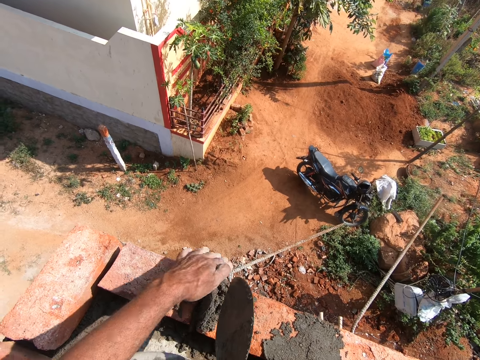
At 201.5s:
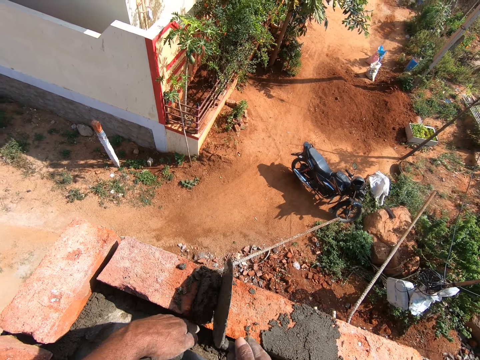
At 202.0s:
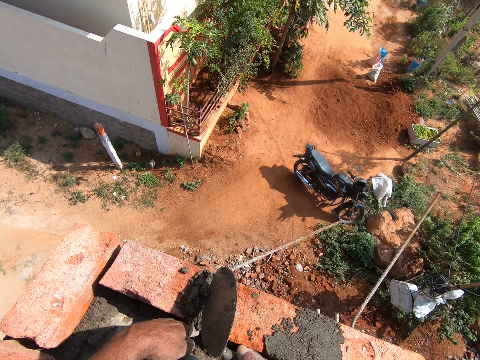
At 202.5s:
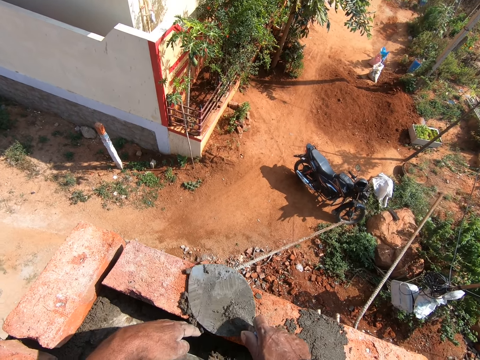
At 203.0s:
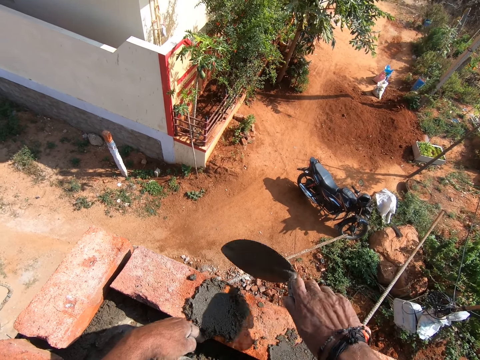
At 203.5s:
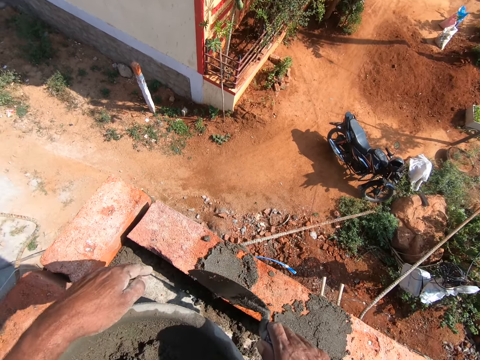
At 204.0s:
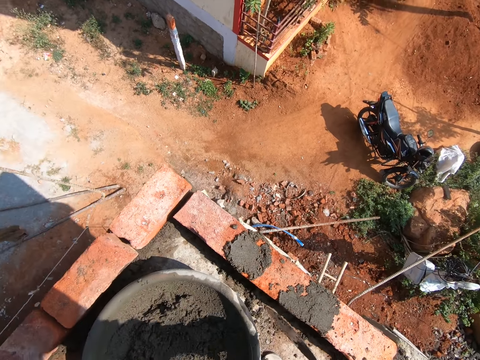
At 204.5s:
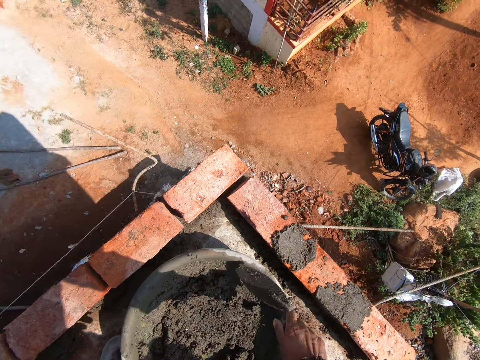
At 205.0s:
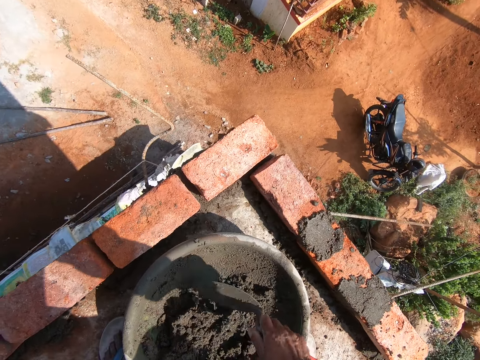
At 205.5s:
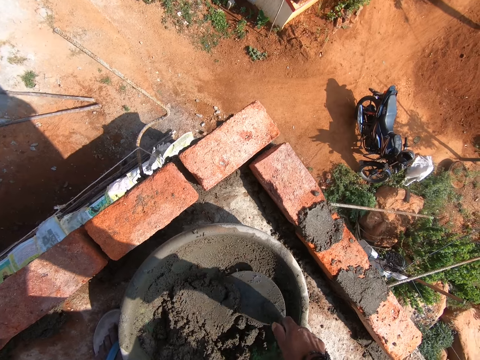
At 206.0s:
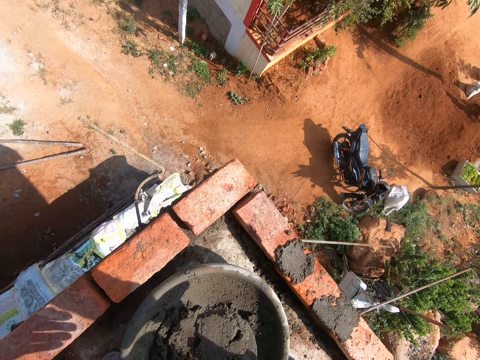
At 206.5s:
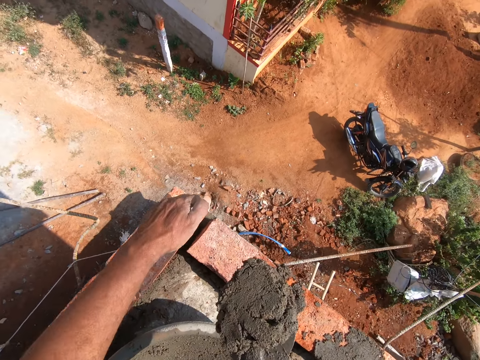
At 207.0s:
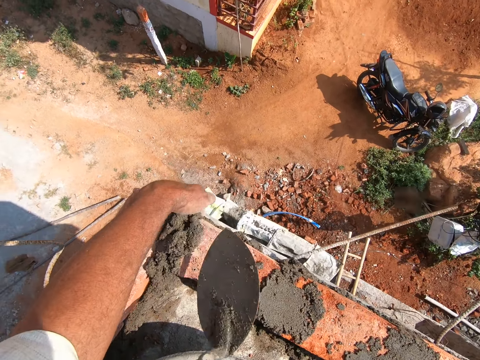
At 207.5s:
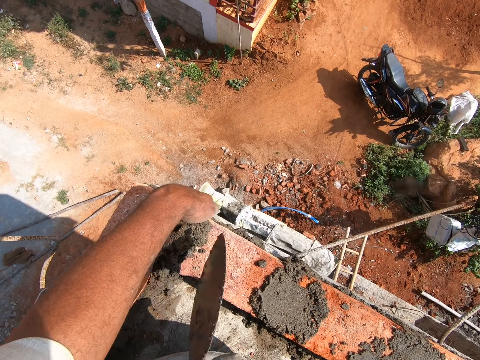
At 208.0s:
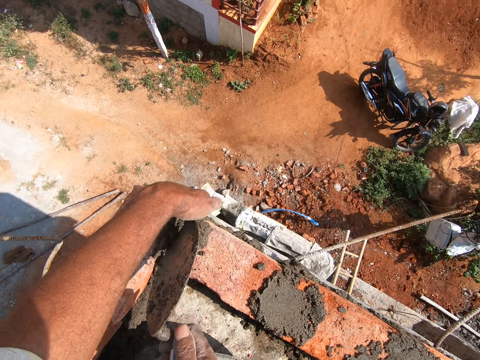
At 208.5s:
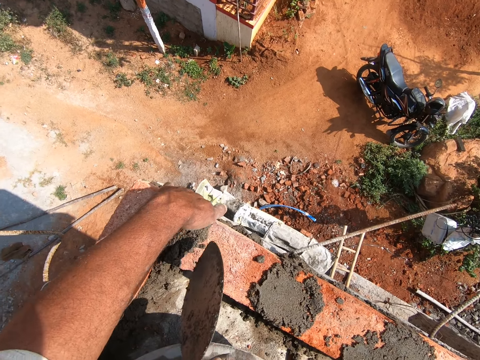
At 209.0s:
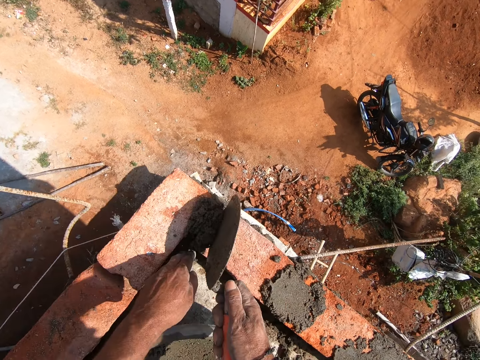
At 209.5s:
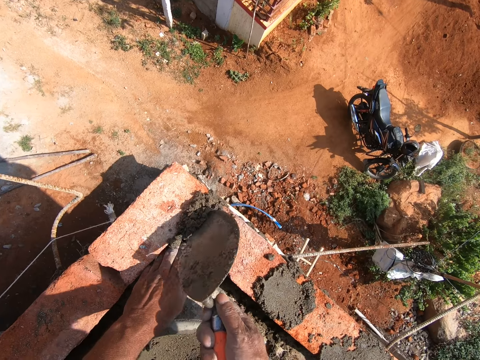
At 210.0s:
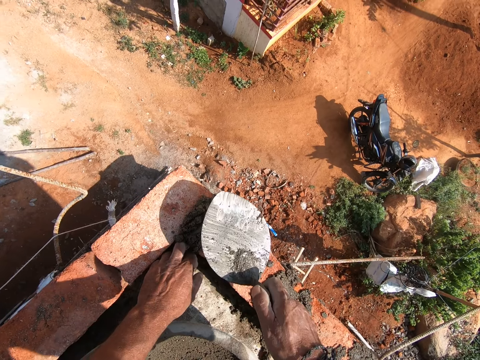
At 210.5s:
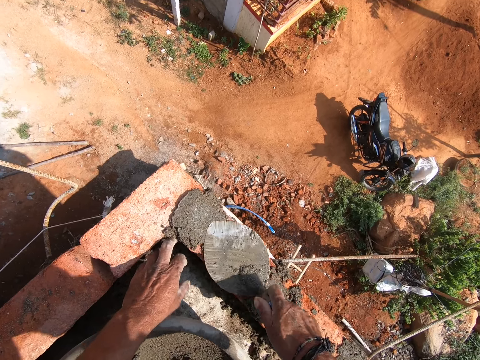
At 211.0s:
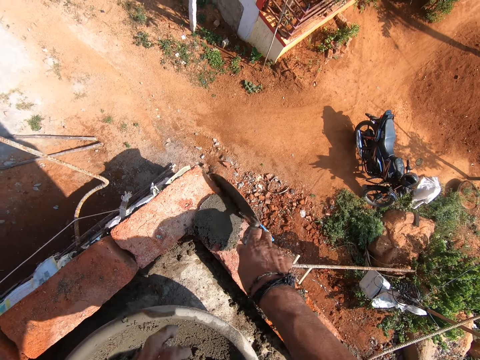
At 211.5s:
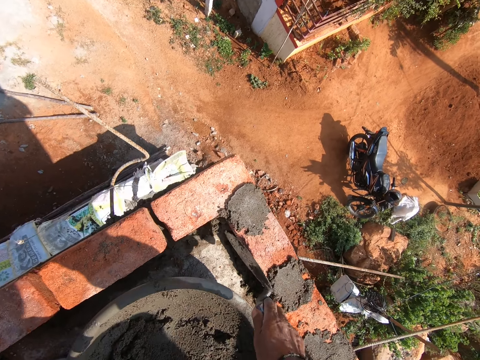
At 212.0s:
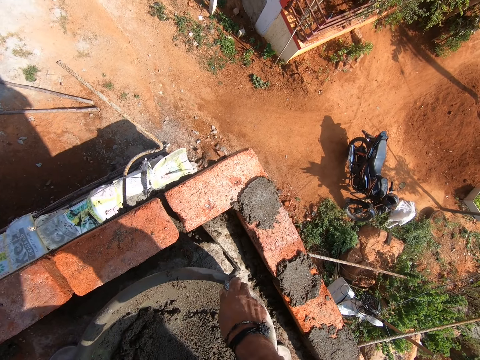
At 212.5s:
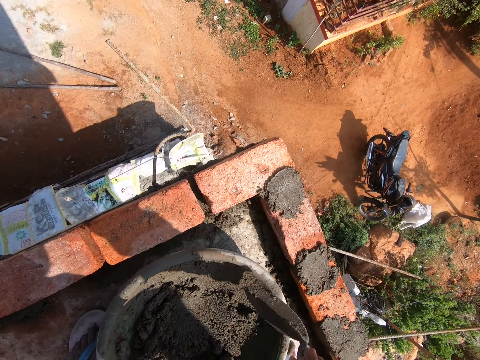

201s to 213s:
The camera wearer moves their hand back. They spread the cement. They mix the concrete with the trowel. They move the trowel in the cement. They fetch concrete with the trowel. They place the concrete between the bricks. They hold the brick. They press the cement. They move their hand up. They spread the concrete with the trowel.

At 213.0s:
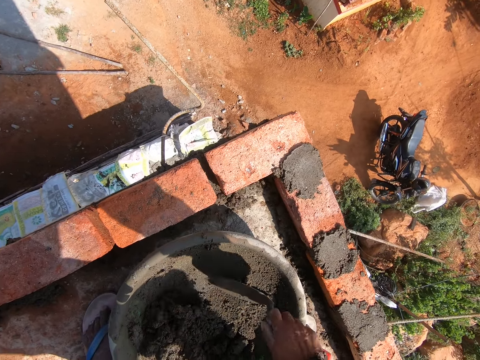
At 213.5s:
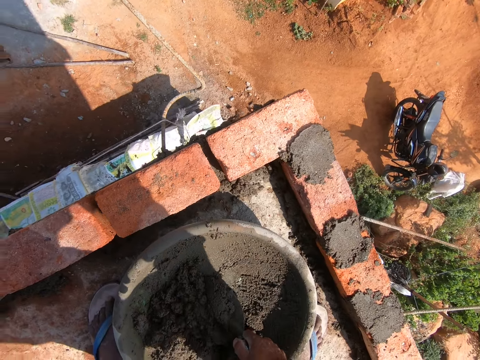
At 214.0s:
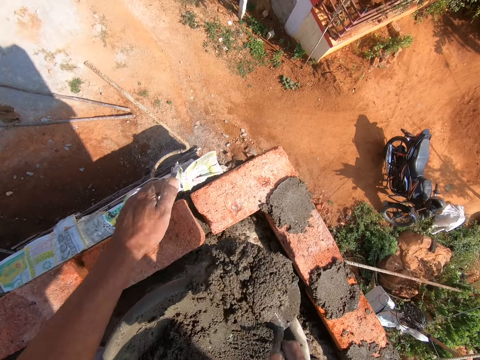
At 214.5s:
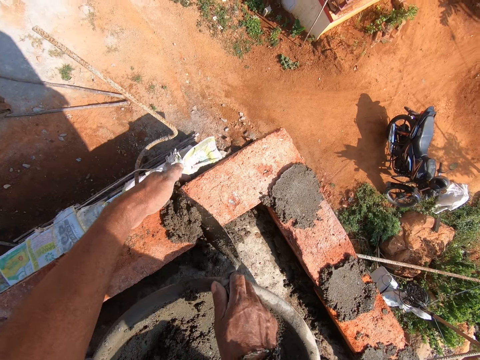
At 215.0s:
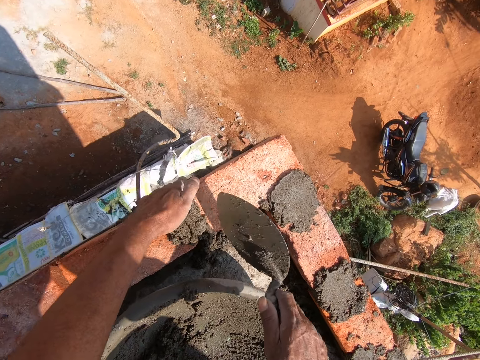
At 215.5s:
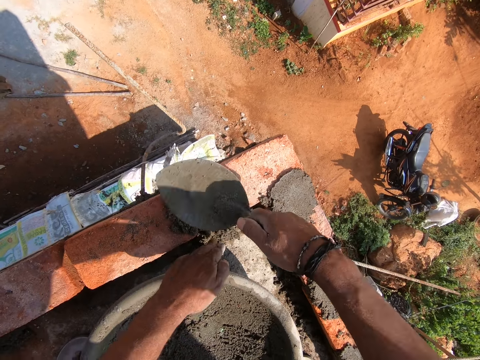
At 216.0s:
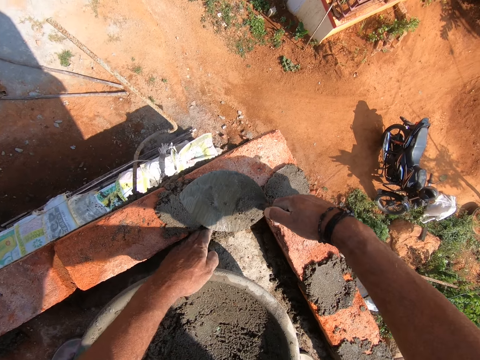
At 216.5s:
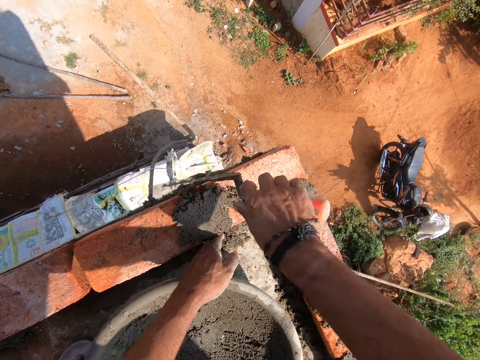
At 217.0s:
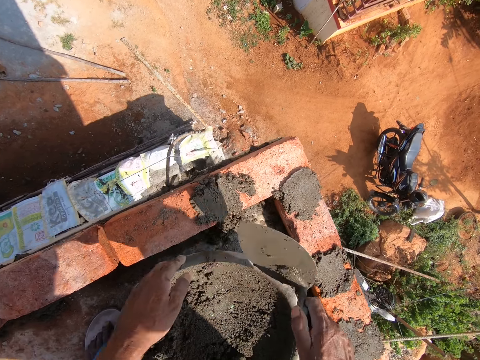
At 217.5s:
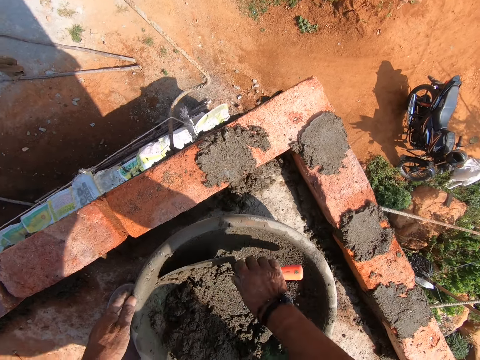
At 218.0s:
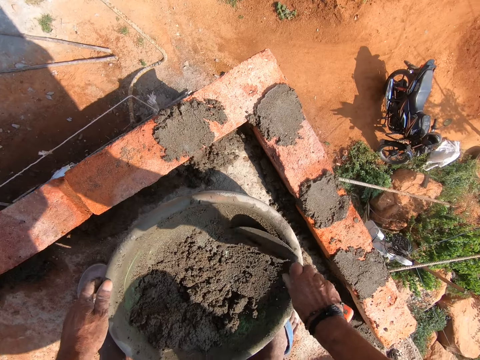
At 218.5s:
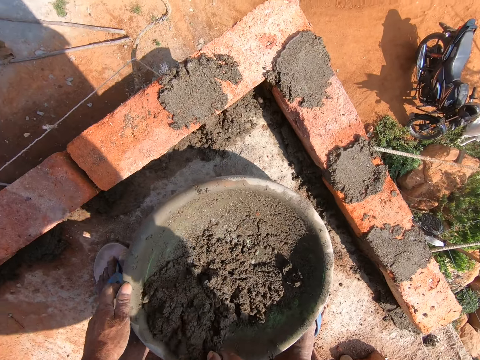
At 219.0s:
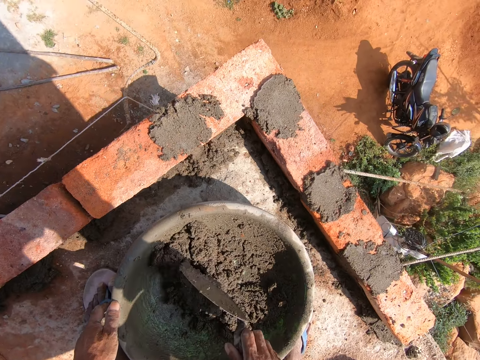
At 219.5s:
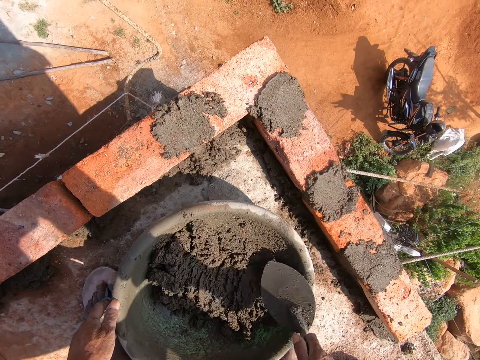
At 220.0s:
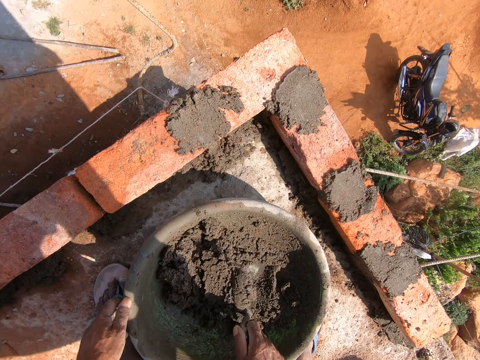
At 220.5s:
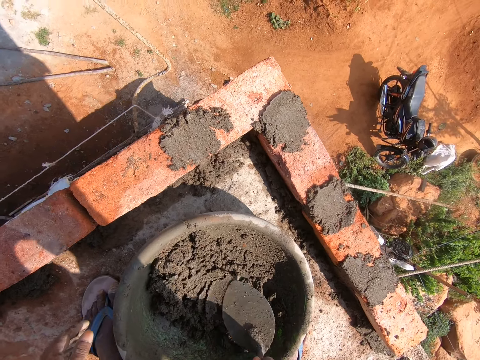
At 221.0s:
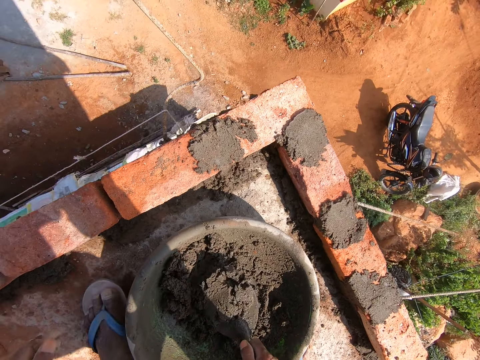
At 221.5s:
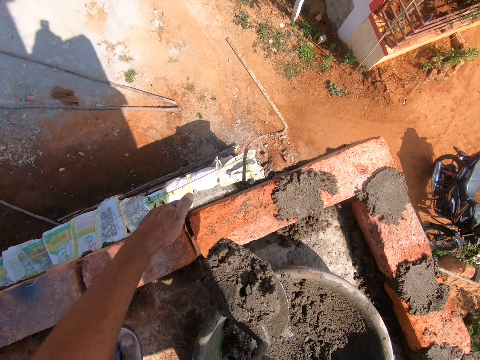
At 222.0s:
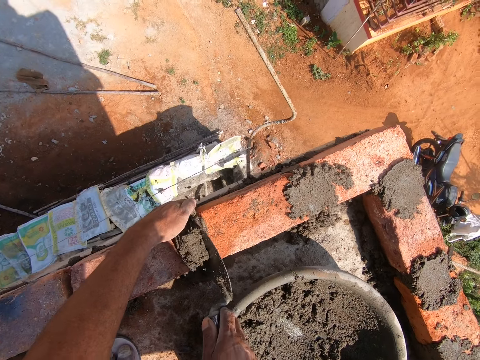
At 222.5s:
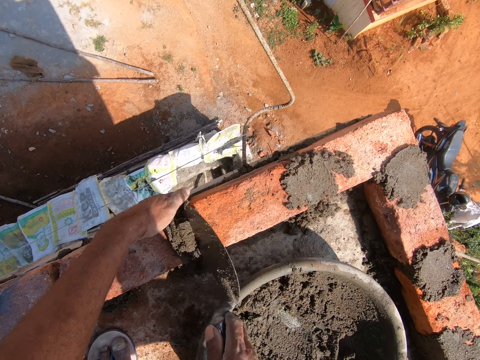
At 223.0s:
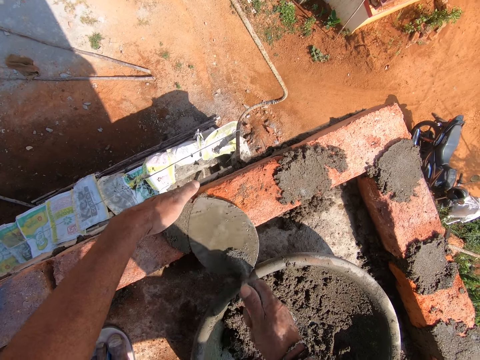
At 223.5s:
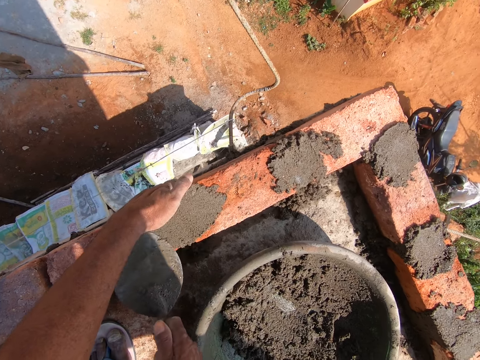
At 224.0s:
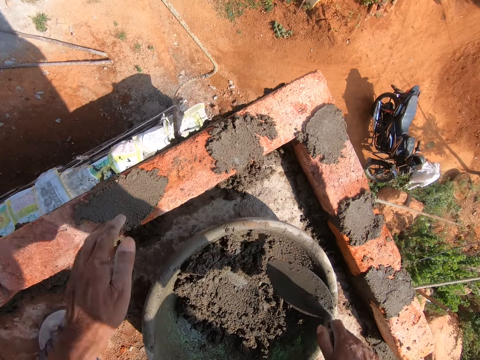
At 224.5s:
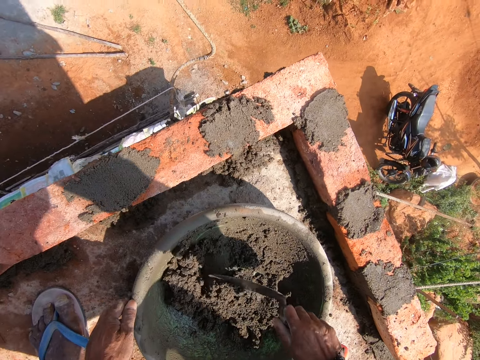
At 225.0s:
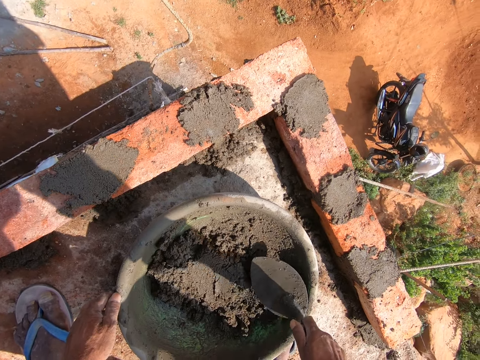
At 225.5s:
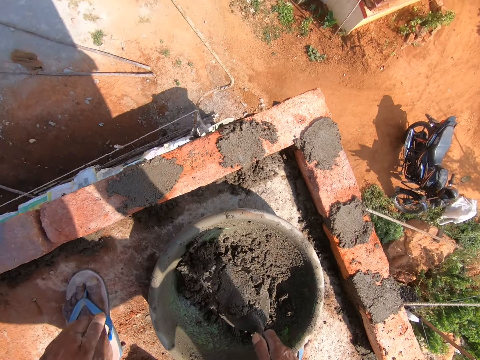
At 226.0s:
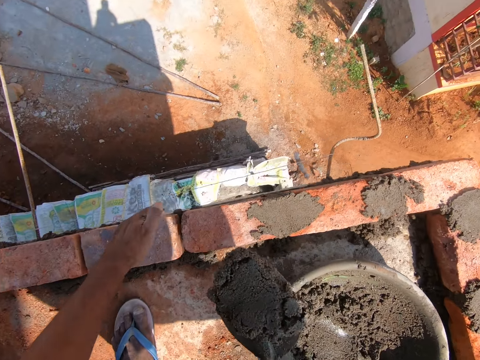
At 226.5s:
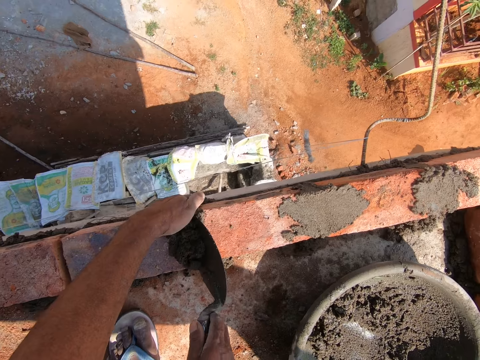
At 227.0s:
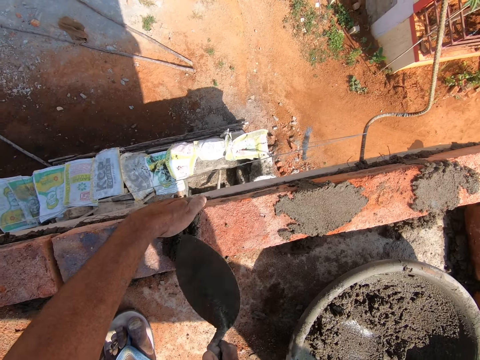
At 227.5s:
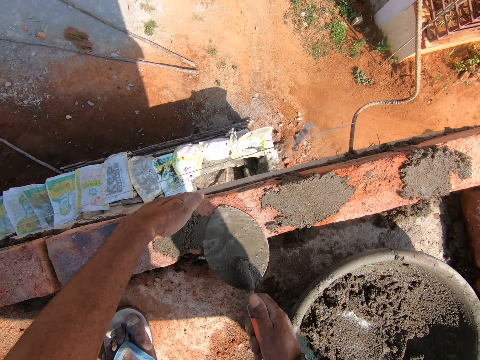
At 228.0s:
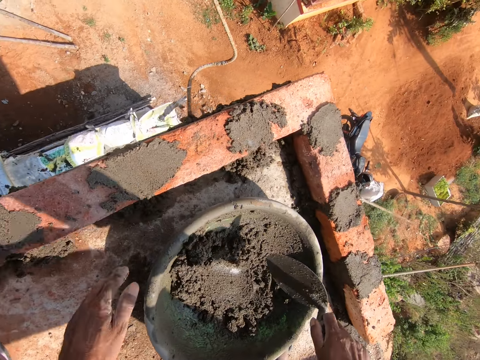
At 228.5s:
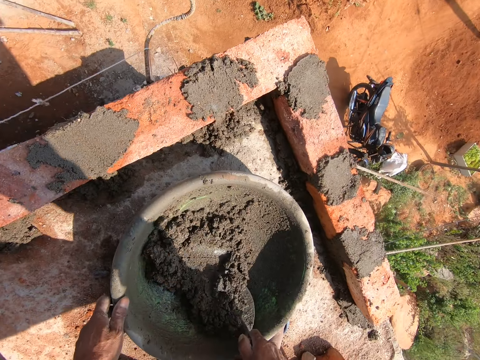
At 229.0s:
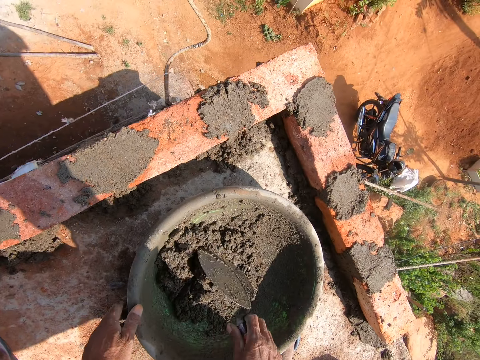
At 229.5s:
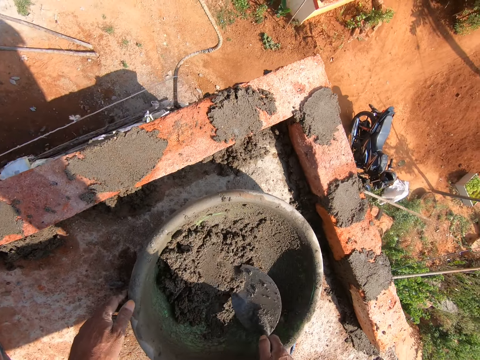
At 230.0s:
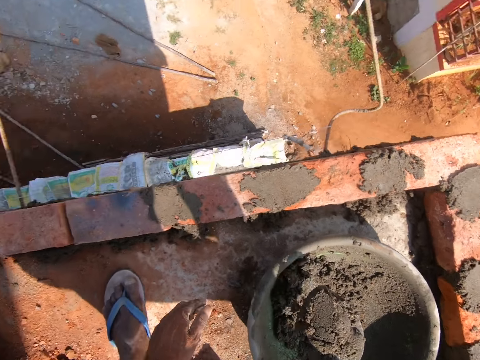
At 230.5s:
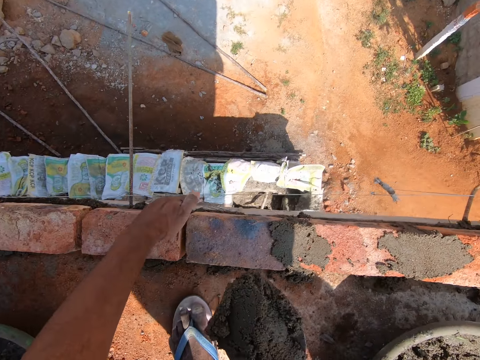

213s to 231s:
The camera wearer fetches concrete with the trowel. They place the concrete between the bricks. They spread the concrete with the trowel. They scrape concrete from the basin with the trowel. They mix the concrete with the trowel. They fetch concrete with the trowel. They place the concrete between the bricks. They spread the concrete with the trowel. They mix the concrete with the trowel. They fetch concrete with the trowel. They place the concrete between the bricks. They spread the concrete with the trowel. They mix the concrete with the trowel. They fetch concrete with the trowel.
